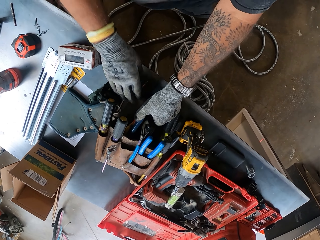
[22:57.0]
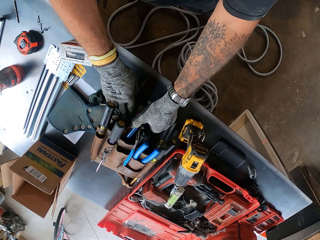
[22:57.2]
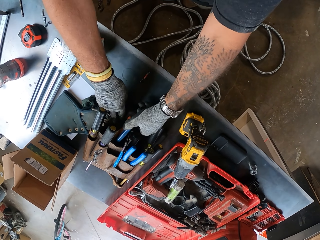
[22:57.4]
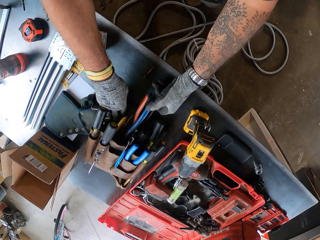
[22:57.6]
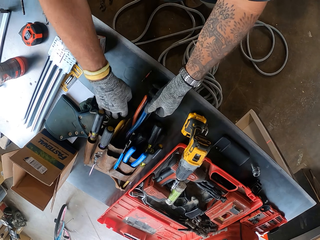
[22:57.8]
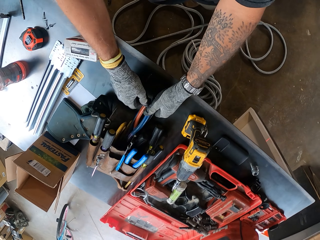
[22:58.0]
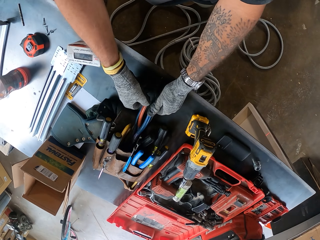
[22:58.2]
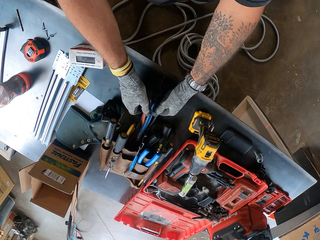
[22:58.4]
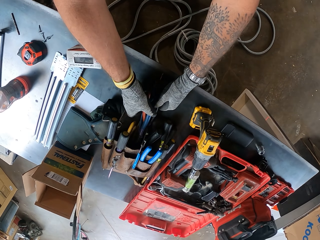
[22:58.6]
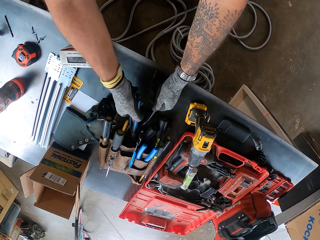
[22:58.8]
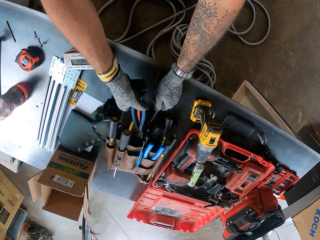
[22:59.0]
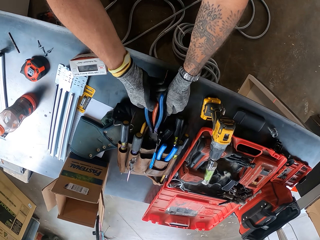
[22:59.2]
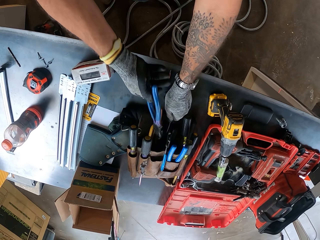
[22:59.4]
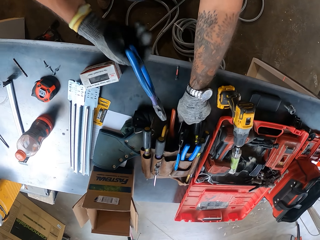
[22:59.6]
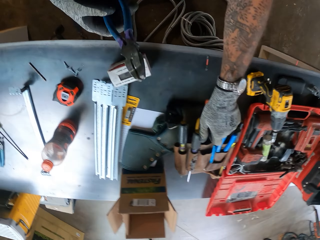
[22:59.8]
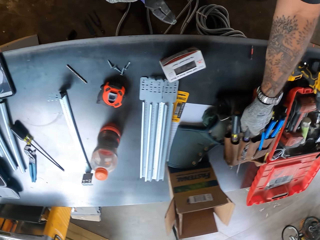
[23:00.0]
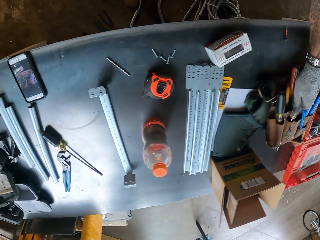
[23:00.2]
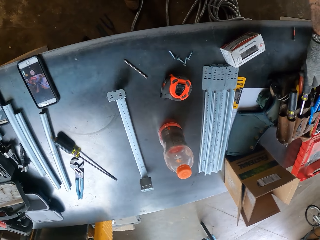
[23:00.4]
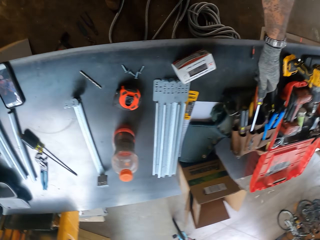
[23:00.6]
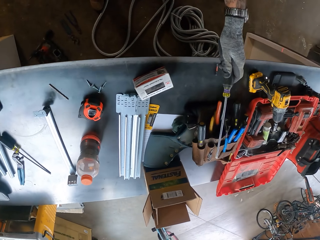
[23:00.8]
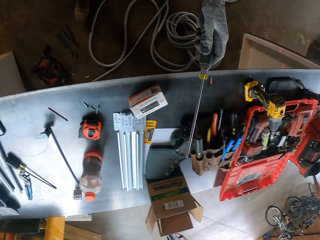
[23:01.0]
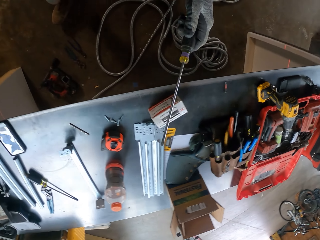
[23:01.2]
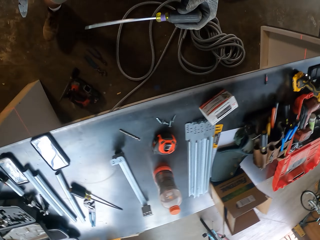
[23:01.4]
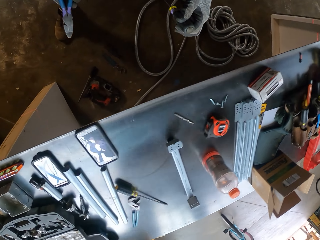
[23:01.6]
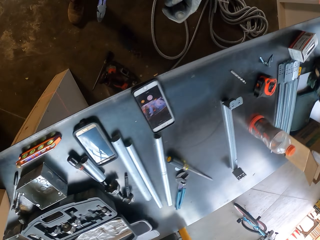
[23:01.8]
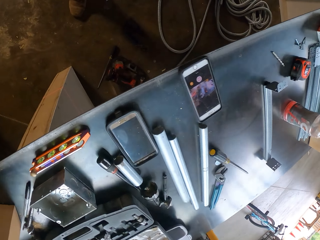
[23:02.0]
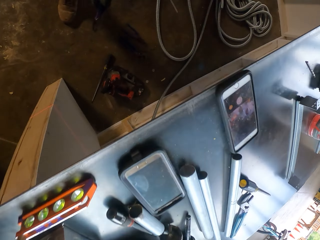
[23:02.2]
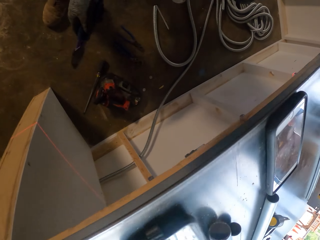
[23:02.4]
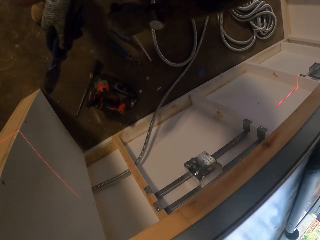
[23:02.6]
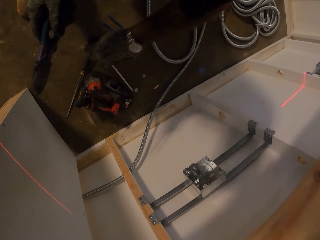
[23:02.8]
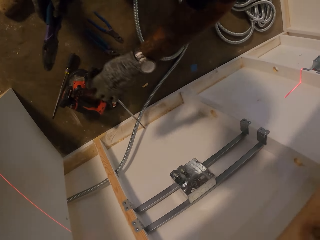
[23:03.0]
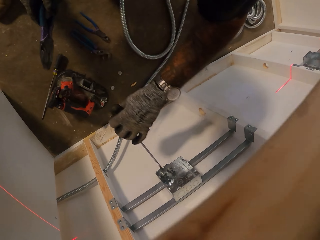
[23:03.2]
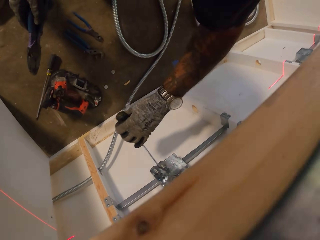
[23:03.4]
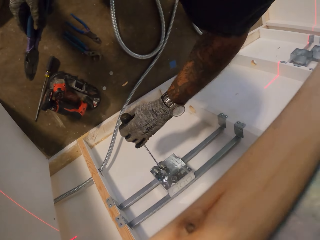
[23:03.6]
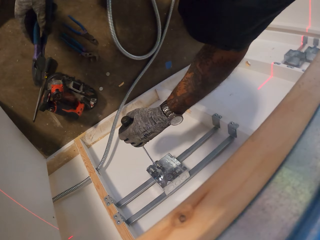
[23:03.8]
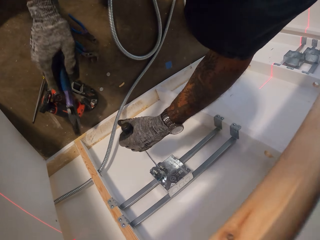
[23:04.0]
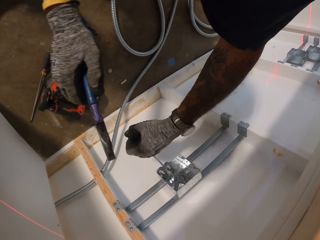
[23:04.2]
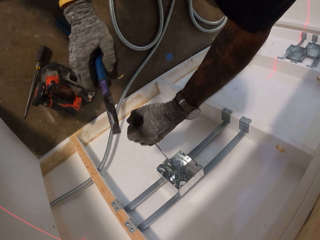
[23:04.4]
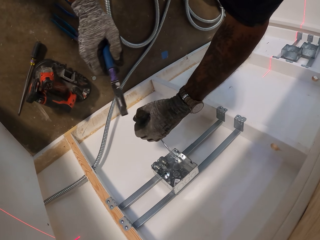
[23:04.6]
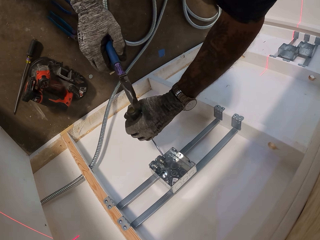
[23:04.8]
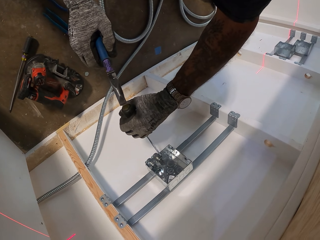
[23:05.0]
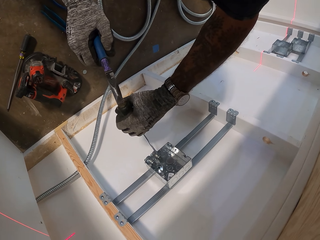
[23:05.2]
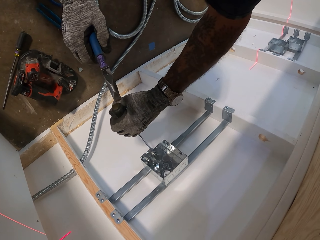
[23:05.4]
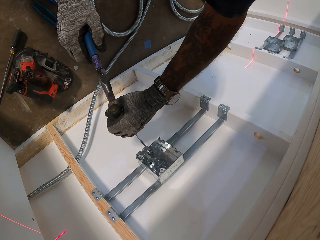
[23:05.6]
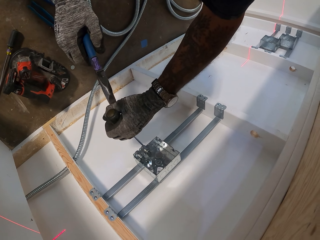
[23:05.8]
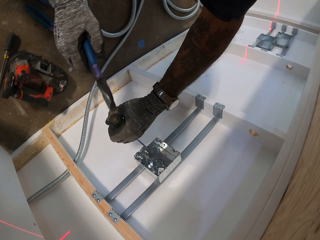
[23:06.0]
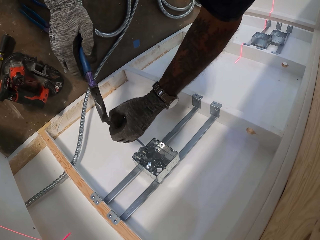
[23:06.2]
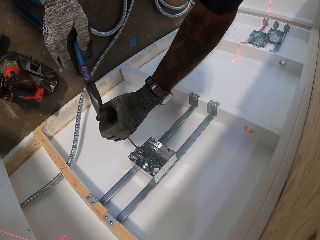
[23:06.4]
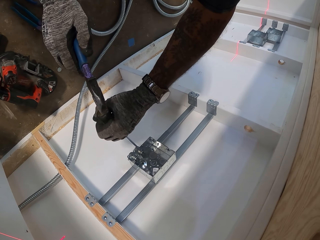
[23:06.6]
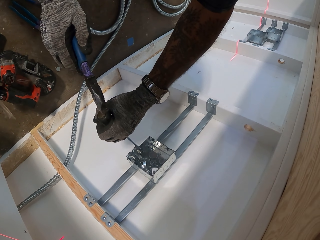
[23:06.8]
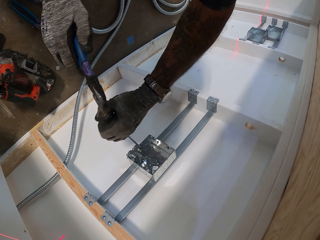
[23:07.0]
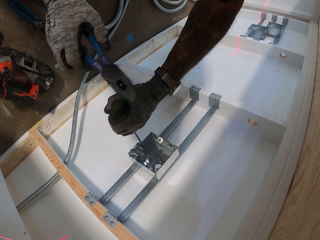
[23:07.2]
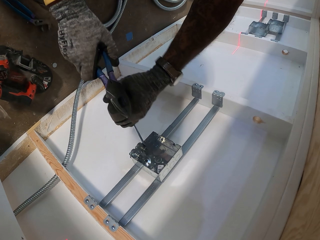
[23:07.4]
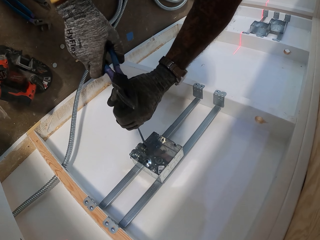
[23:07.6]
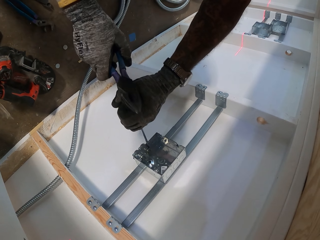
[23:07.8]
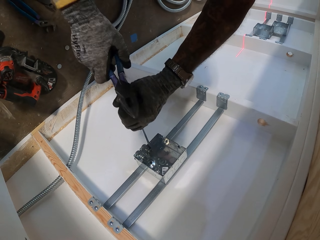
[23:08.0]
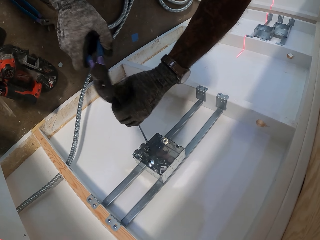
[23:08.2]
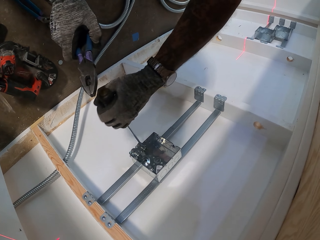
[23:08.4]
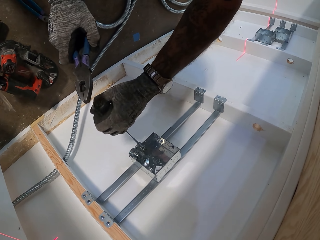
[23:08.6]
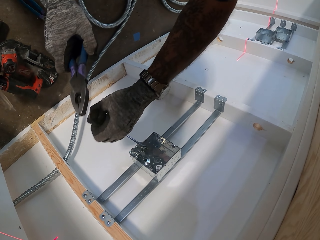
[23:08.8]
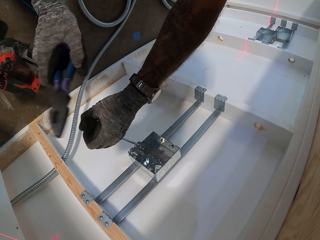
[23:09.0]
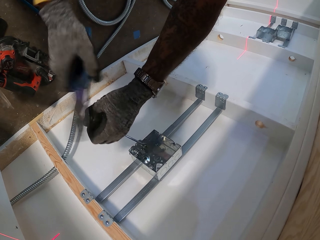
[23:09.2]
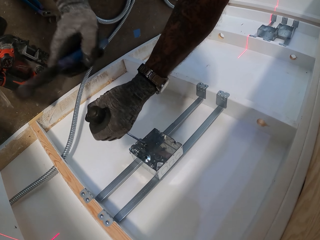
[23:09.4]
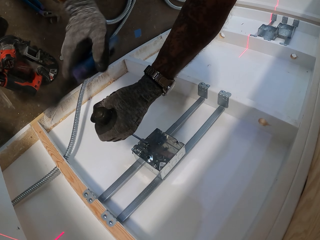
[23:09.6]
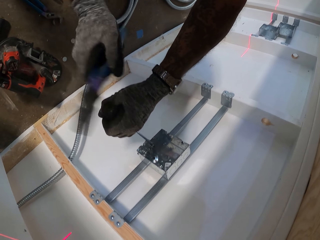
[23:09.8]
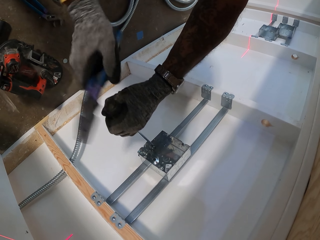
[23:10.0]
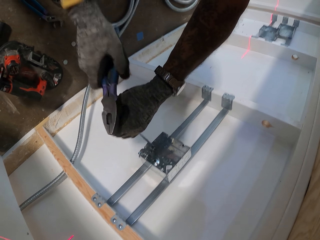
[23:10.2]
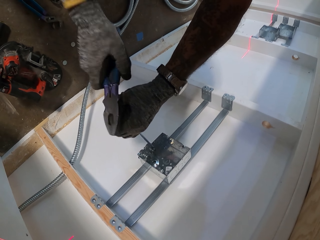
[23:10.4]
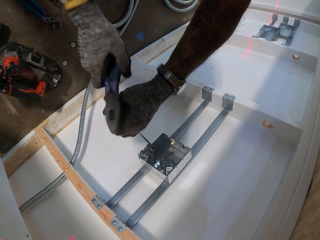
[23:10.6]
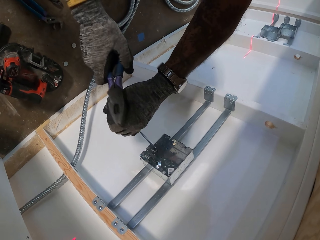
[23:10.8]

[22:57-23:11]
The camera wearer pulls the pliers case. They remove the pliers and a screwdriver from the tool bag. They crouch. They hit the screwdriver with the pliers on the metal box. They make a hole in the steel metal.

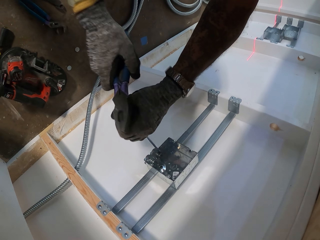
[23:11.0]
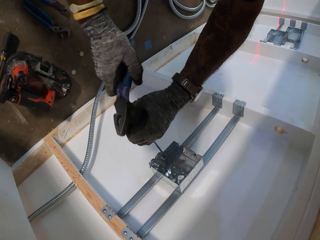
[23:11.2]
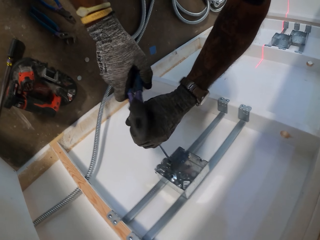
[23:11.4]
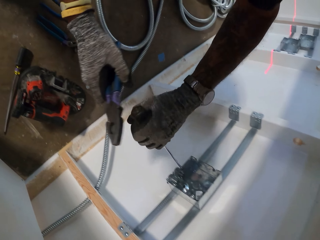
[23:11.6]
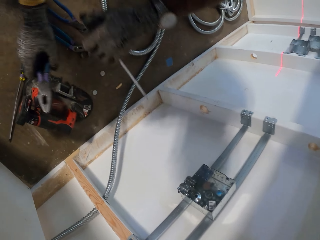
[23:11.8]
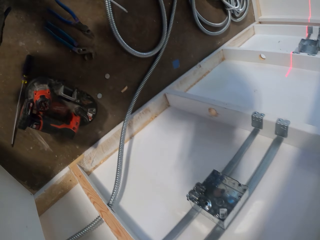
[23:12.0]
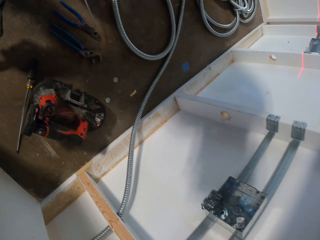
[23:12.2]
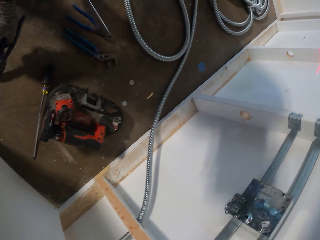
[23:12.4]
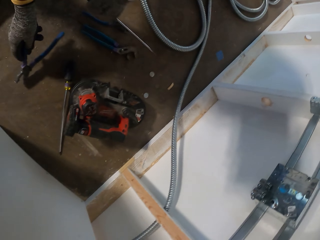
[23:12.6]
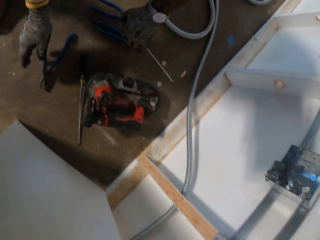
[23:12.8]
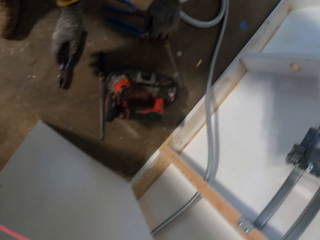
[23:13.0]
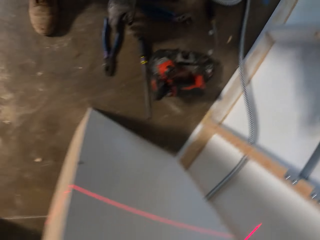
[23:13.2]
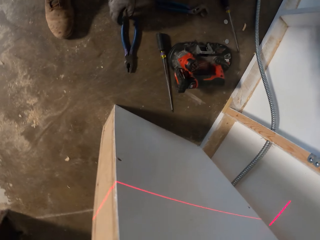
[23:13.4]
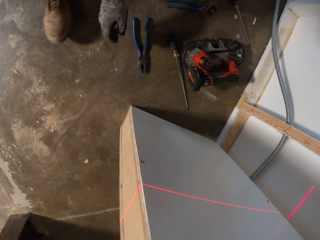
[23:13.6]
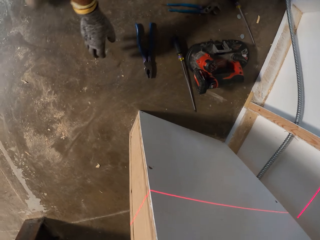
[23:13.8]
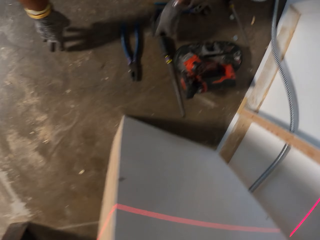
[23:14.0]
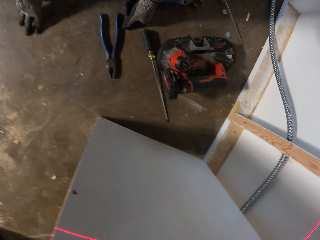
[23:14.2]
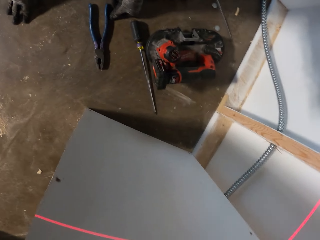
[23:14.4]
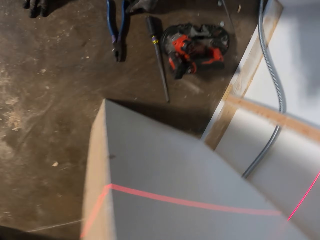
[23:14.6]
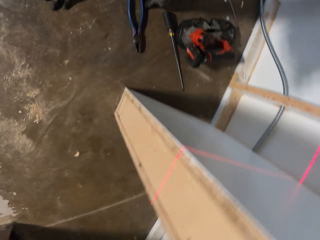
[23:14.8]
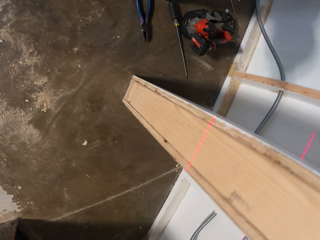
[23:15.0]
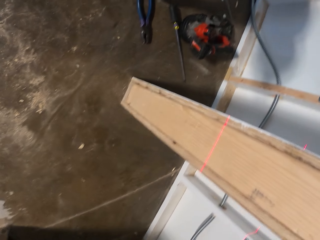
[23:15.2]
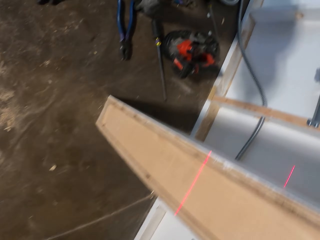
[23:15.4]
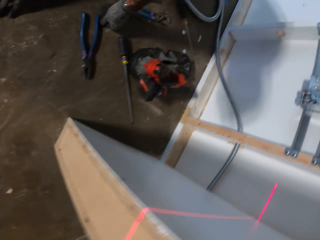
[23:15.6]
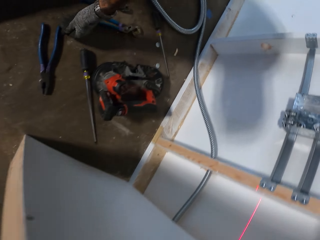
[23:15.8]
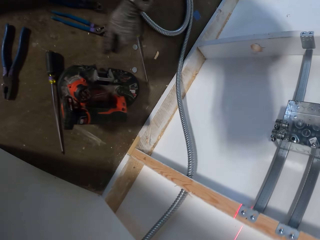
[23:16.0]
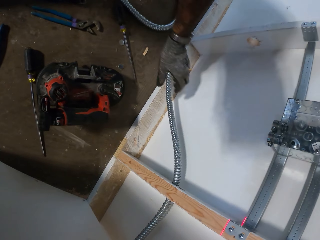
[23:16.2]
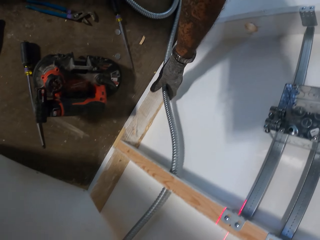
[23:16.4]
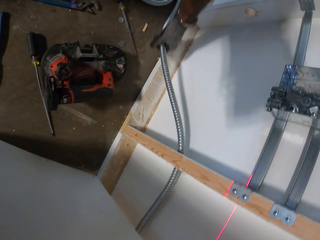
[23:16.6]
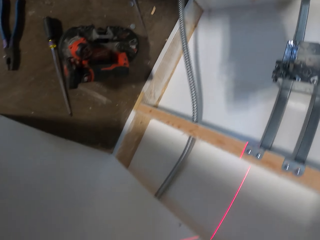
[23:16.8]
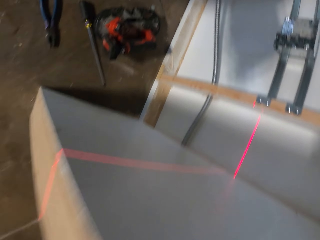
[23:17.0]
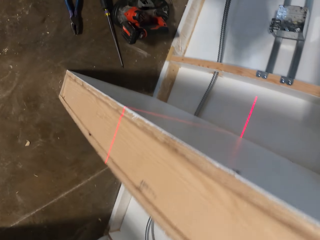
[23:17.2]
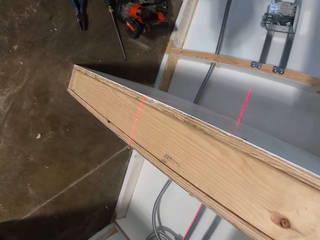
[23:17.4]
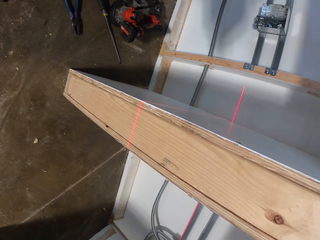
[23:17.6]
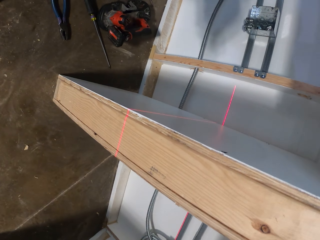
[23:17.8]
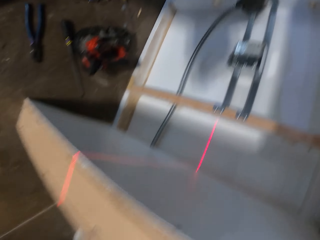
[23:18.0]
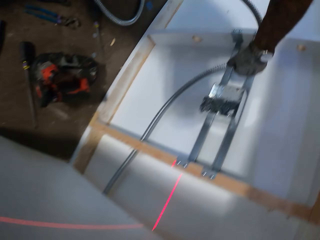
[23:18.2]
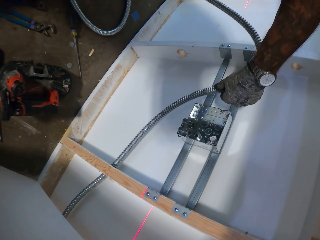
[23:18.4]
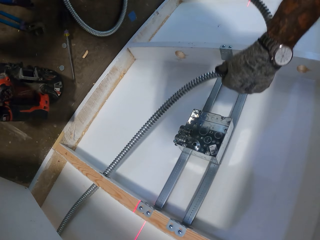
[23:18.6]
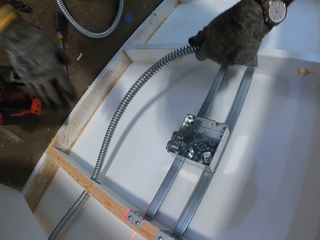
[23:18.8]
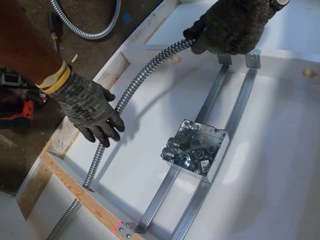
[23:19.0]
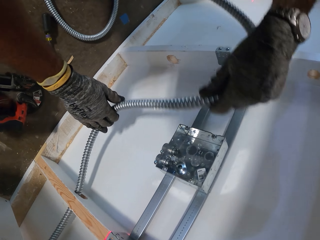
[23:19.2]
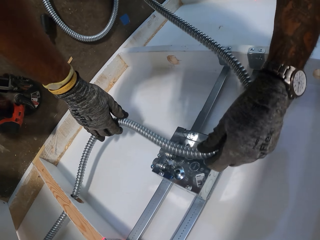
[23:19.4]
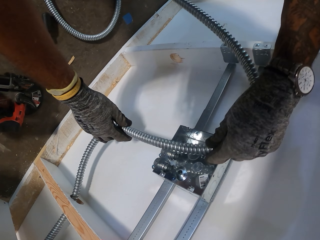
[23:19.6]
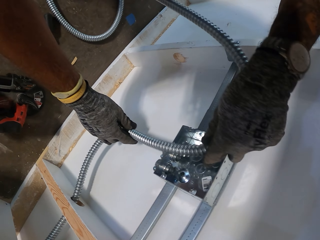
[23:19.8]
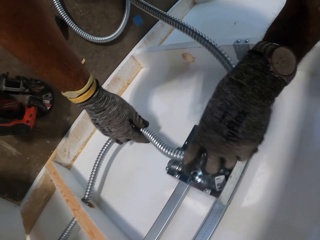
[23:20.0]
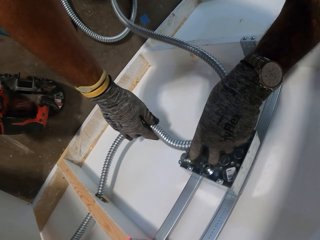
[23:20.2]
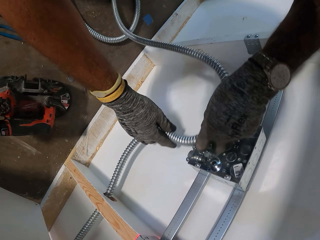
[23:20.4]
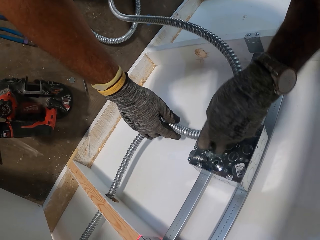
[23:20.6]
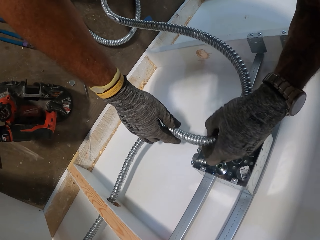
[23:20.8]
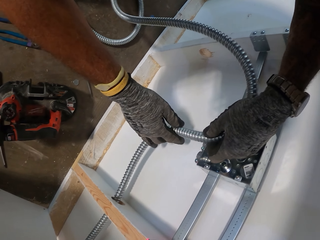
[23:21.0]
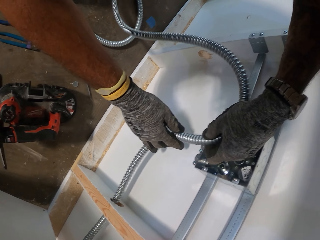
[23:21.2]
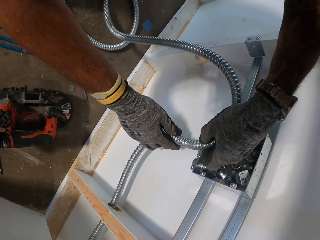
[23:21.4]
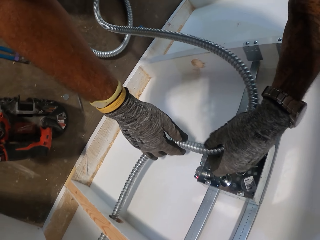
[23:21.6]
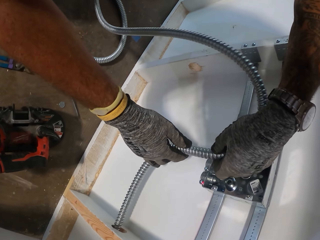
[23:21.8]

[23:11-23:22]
The camera wearer stops putting holes in the steel metal. He puts the spanner or pliers and the screwdriver on the floor. He looks around. He puts his hand down. He removes his hand. He pulls the pipe. He holds the steel culvert pipe. He puts the steel culvert pipe on the metal steel.
